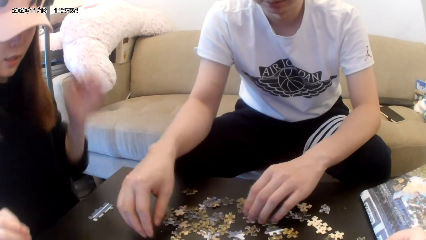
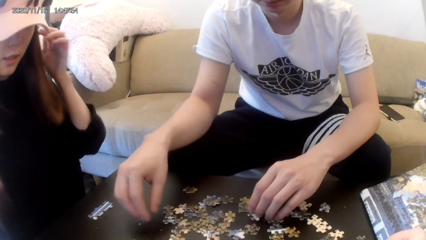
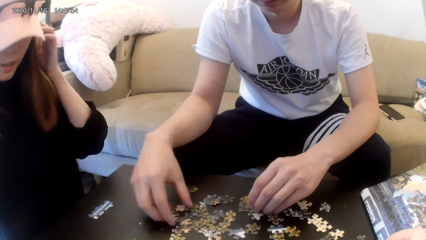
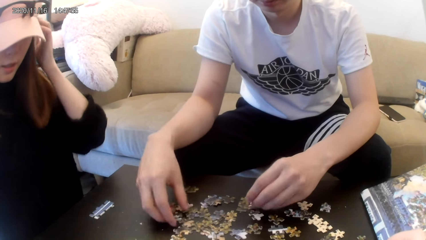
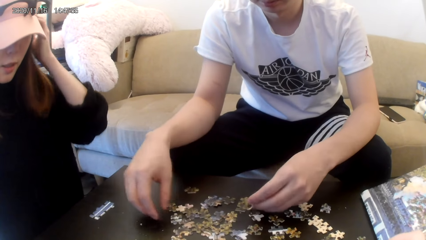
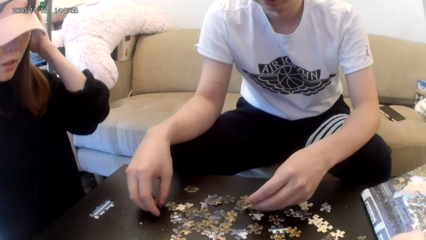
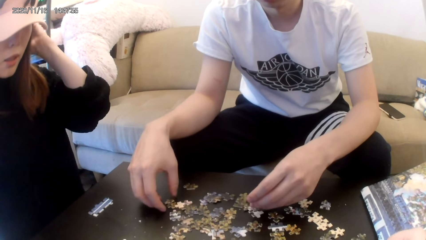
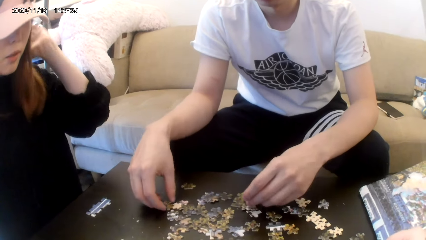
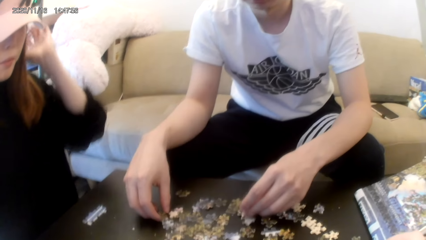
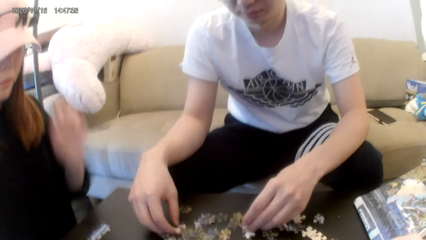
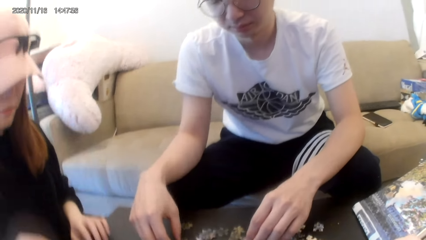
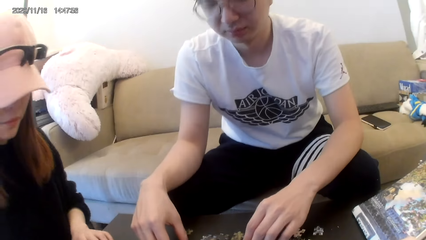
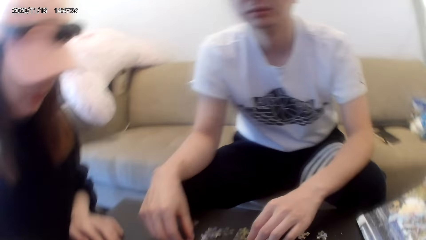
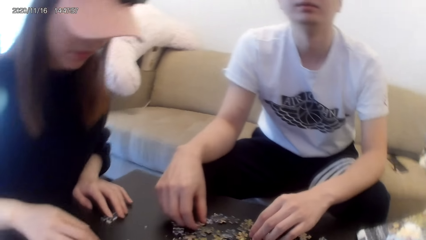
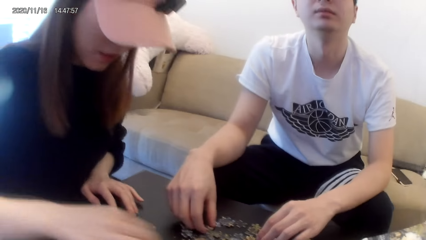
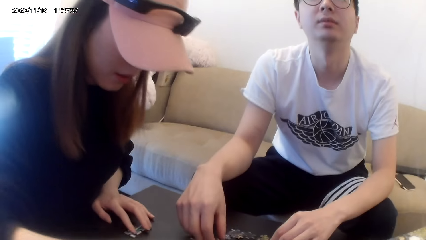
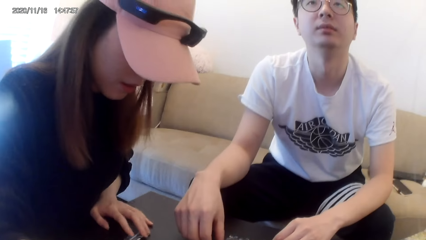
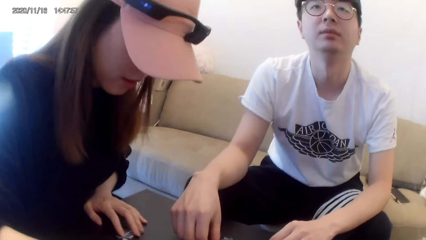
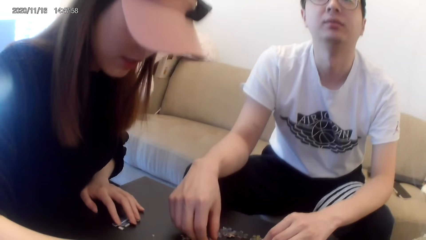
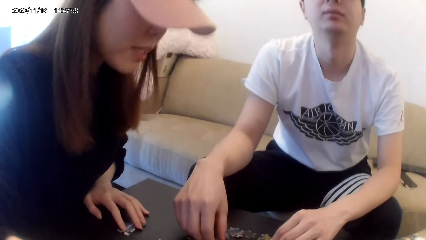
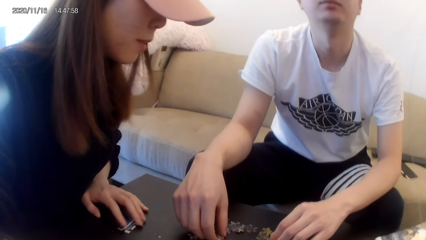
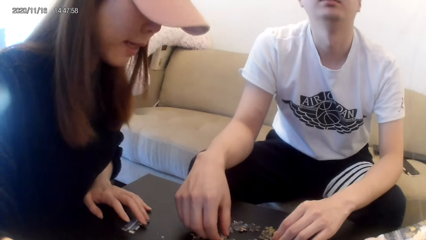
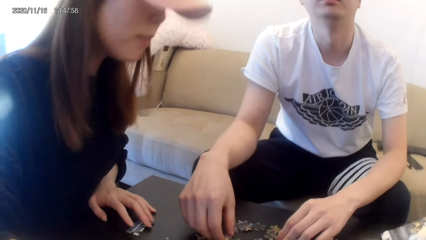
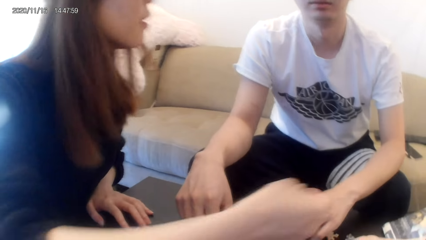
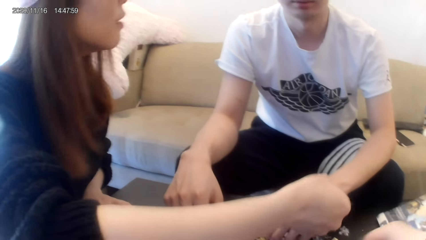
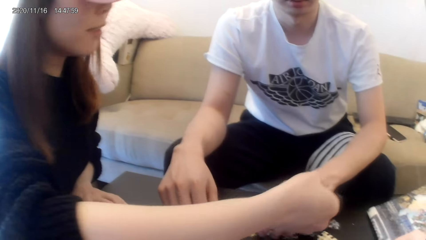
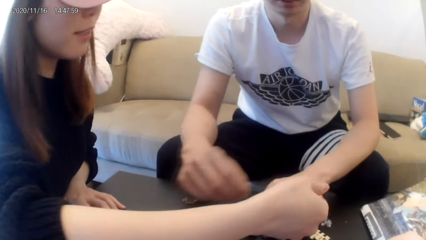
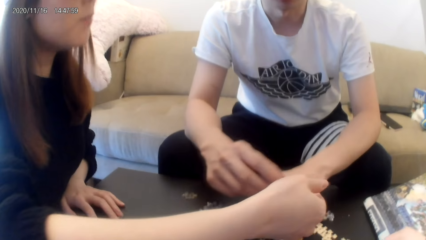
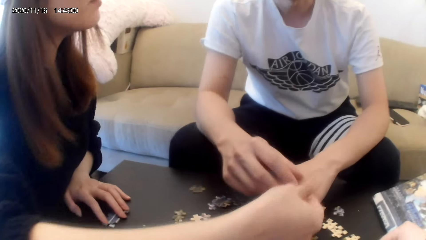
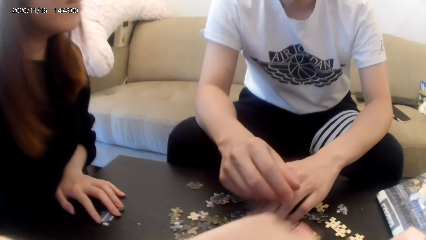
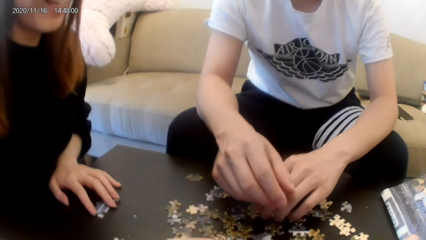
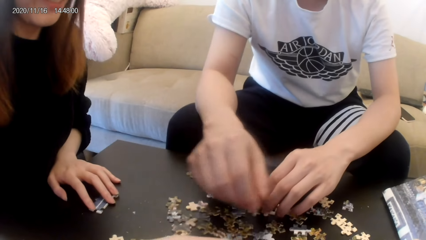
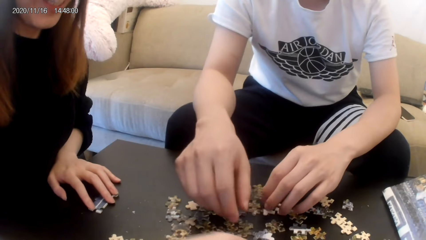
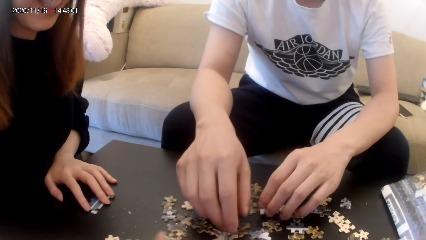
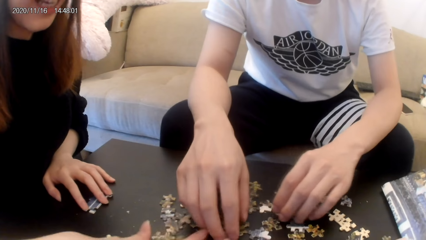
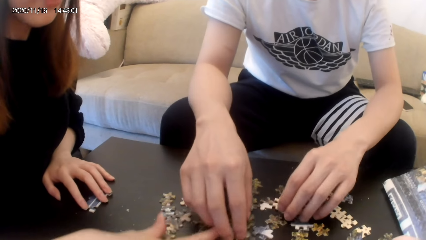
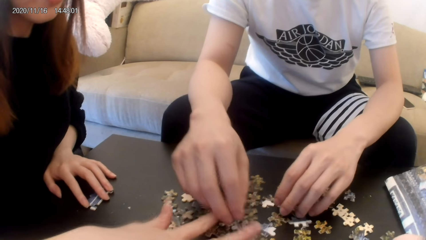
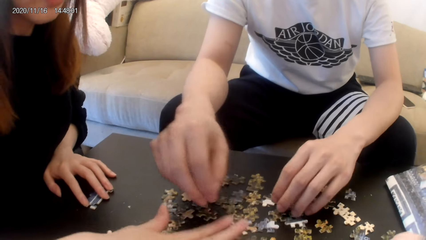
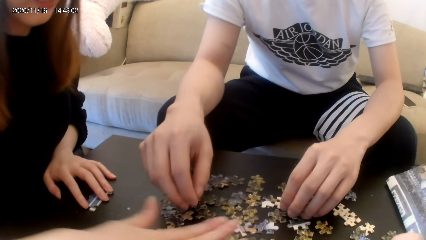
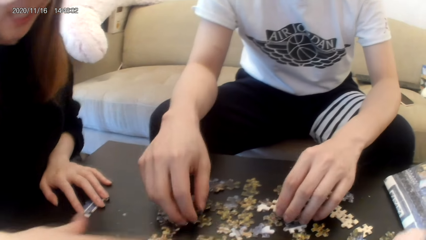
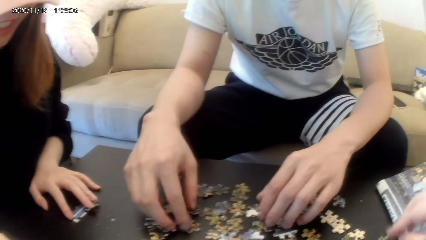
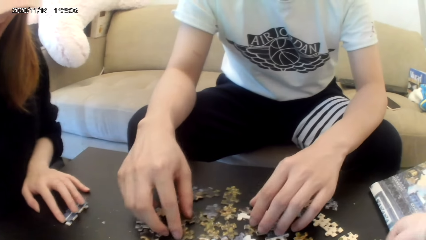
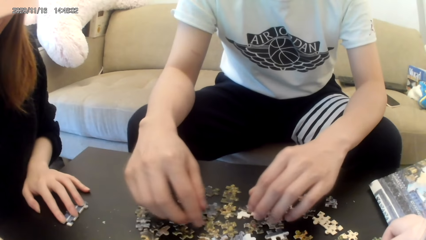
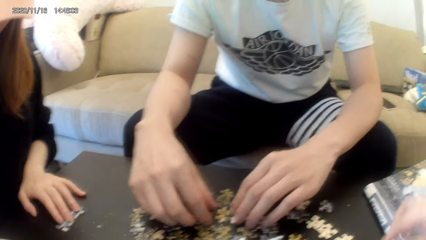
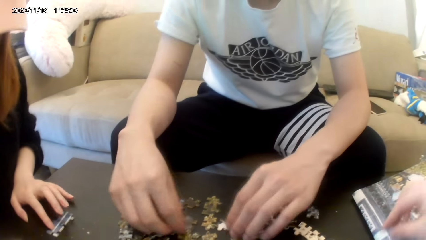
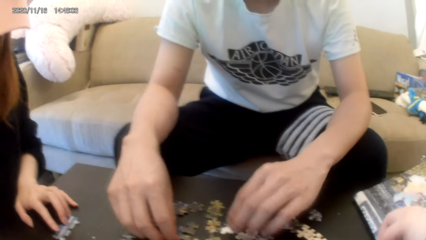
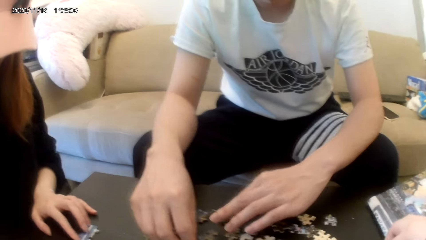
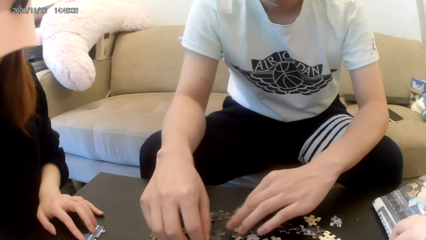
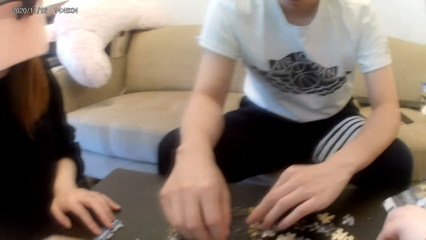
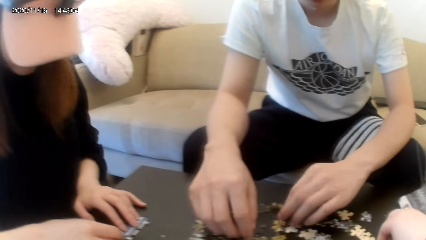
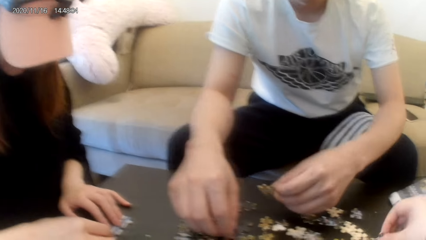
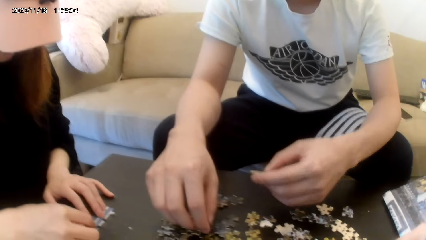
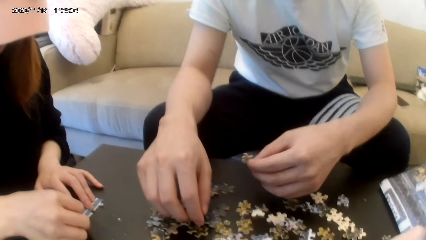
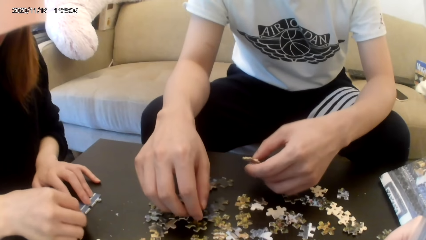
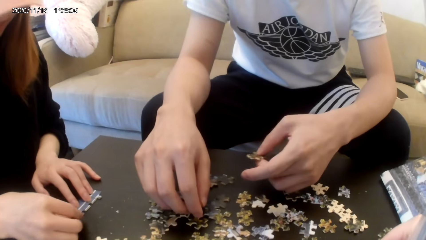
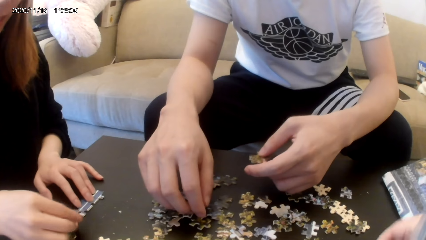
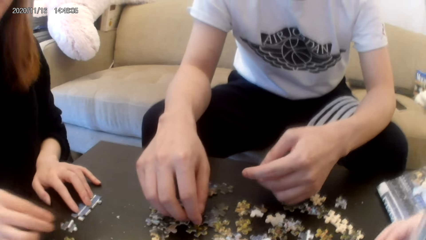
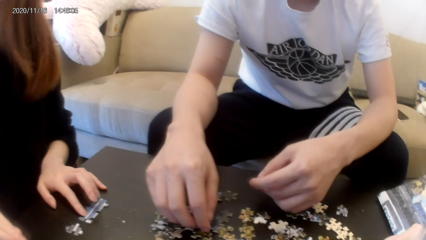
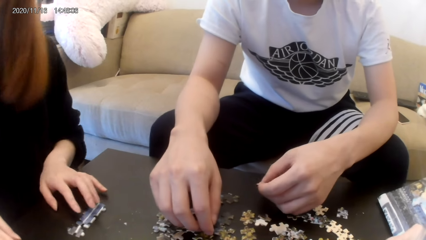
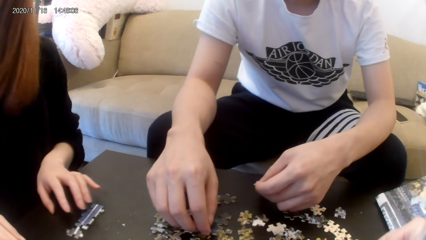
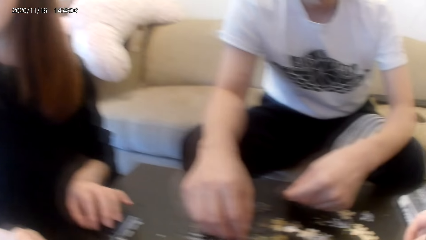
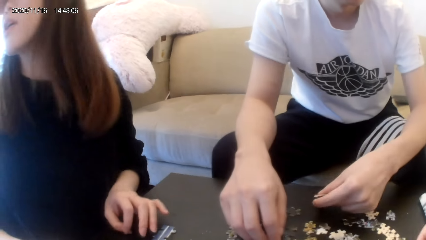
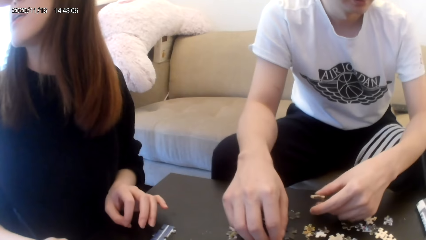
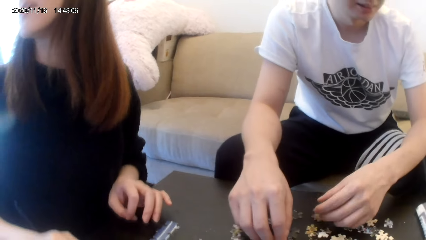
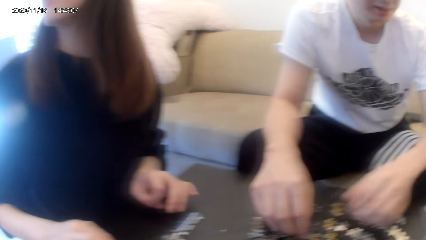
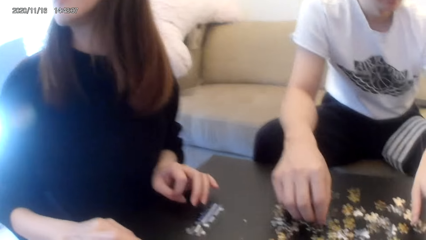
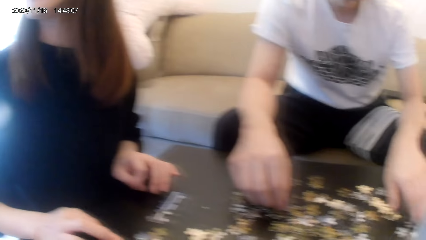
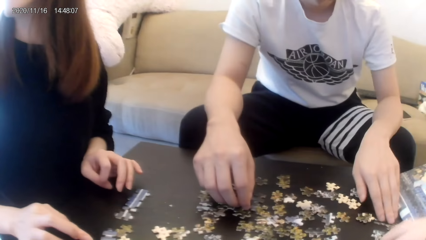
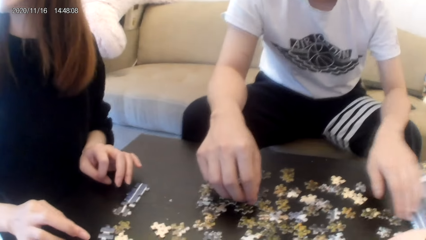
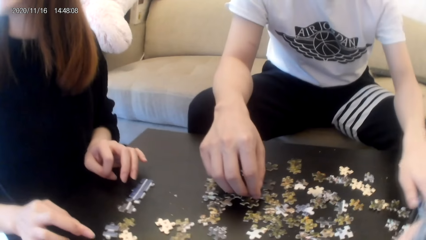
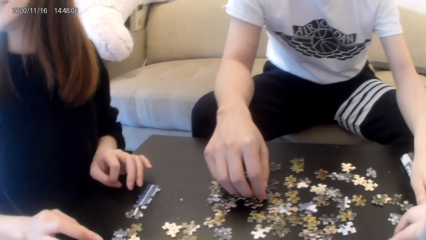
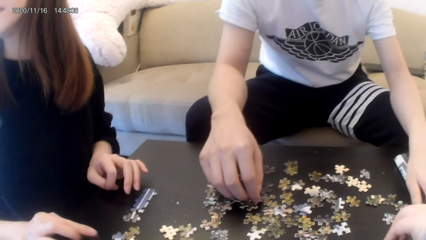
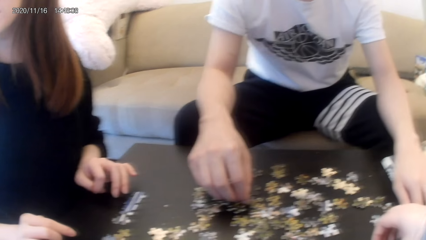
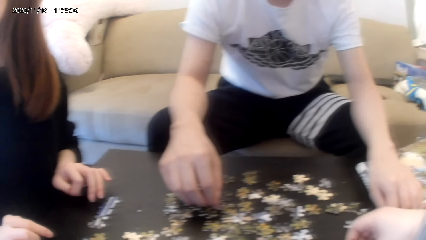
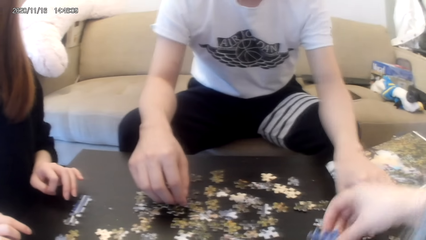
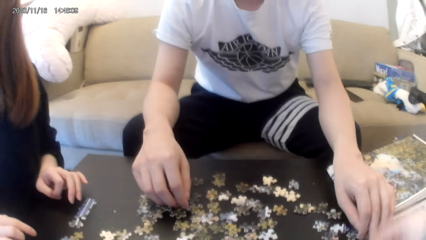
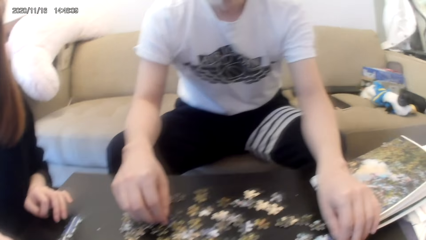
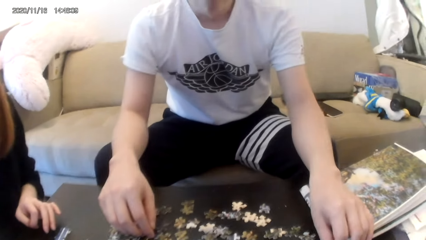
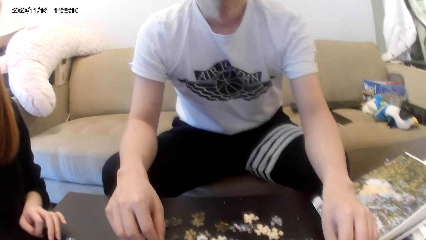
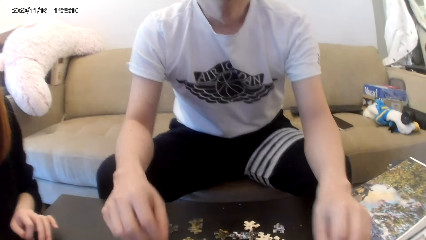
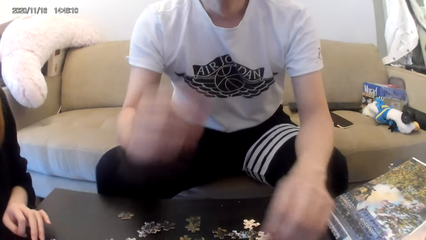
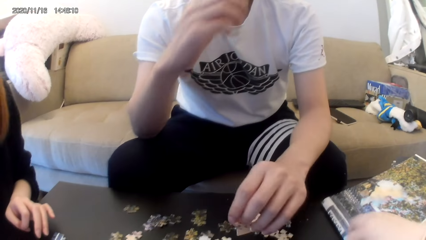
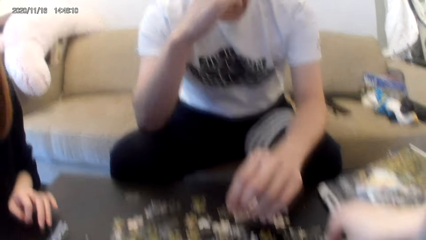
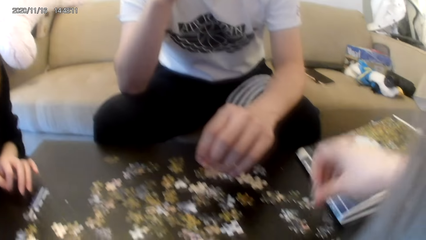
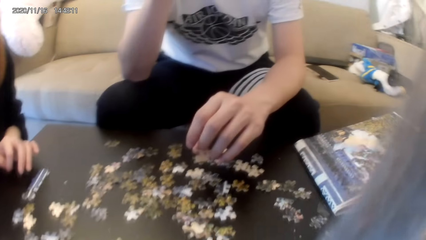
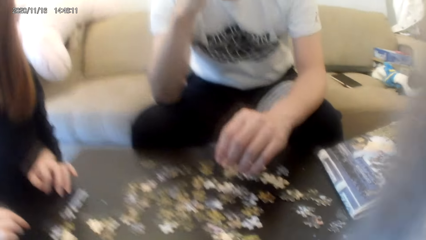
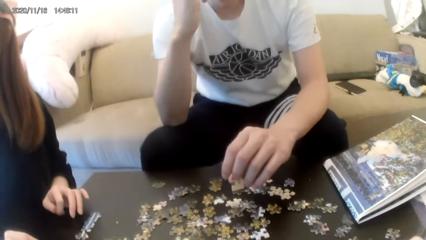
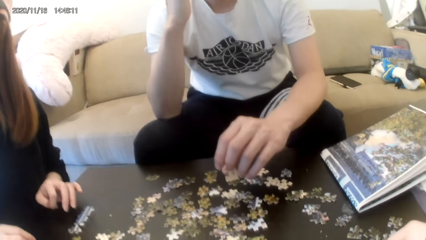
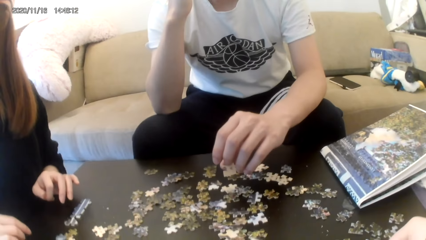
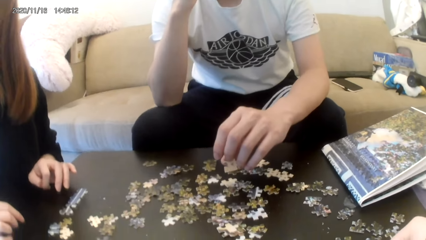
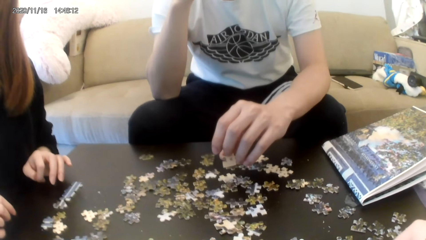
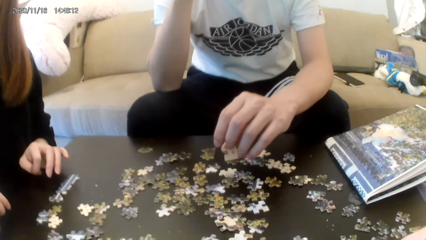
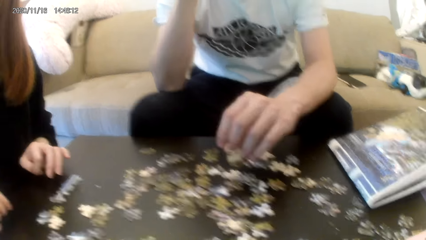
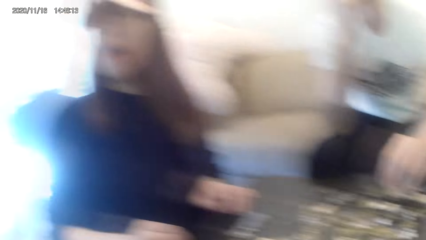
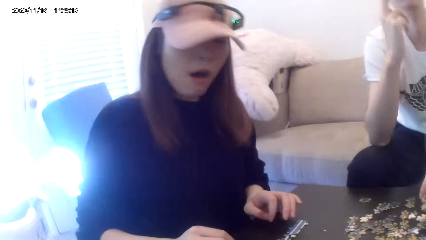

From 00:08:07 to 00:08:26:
The lady touches the hair and sits down. The lady plays the puzzle. A man plays the puzzle. The camera wearer plays the puzzle.
